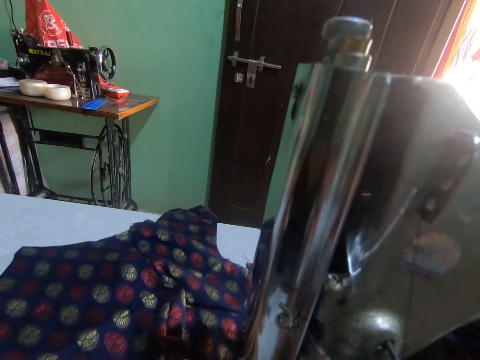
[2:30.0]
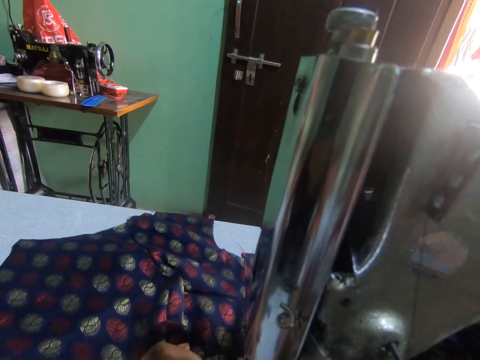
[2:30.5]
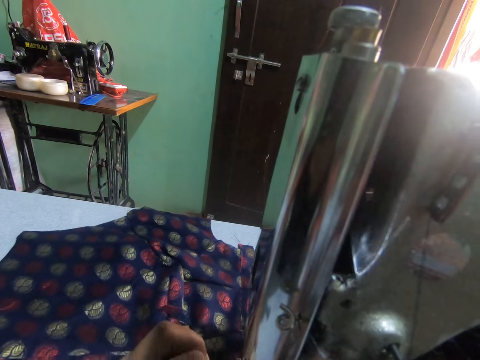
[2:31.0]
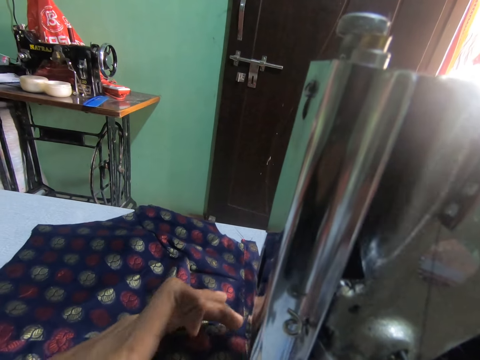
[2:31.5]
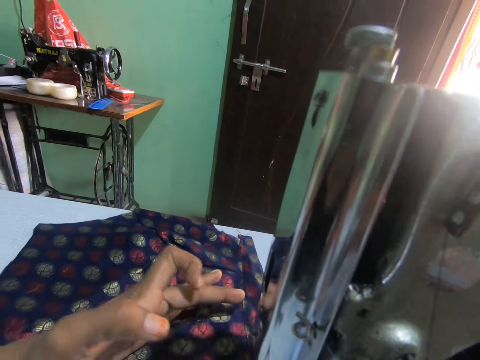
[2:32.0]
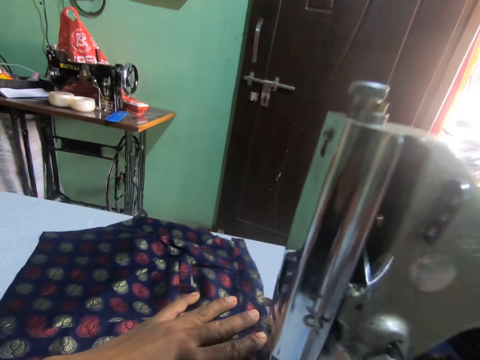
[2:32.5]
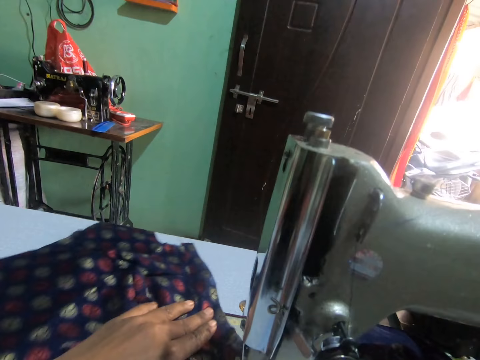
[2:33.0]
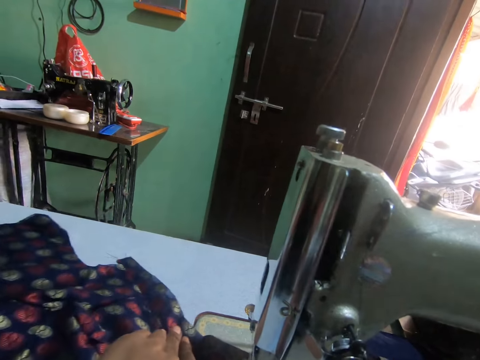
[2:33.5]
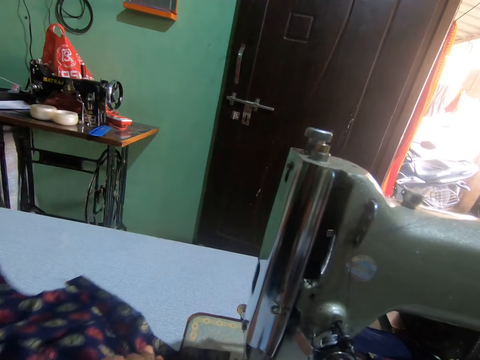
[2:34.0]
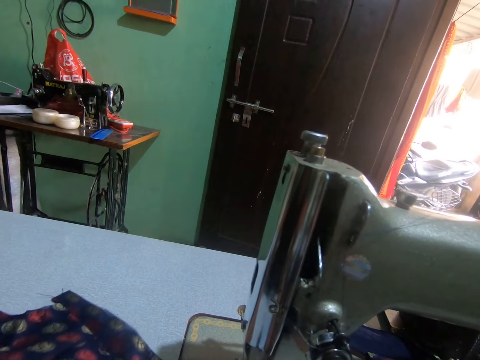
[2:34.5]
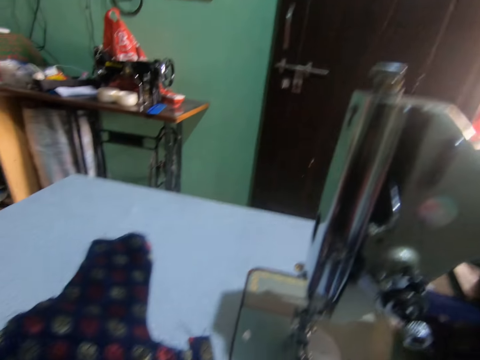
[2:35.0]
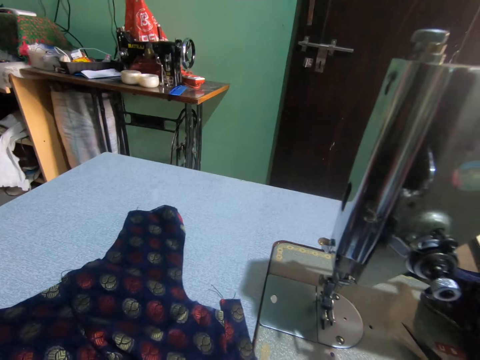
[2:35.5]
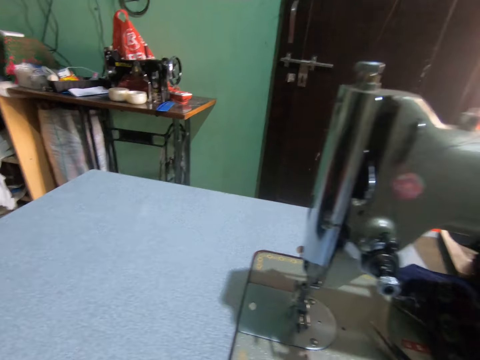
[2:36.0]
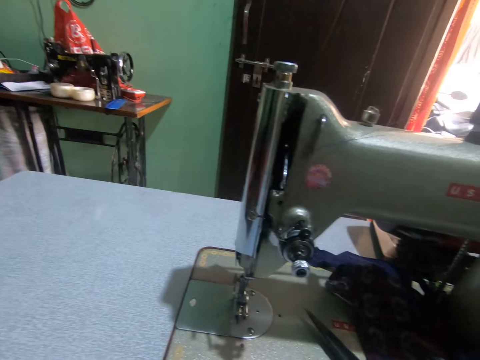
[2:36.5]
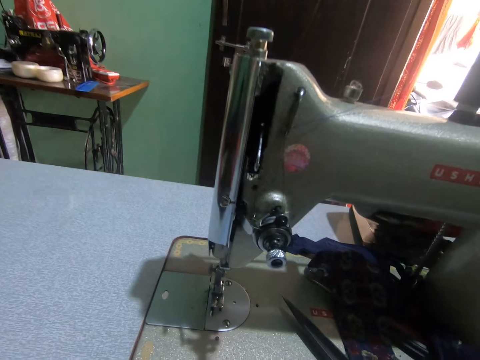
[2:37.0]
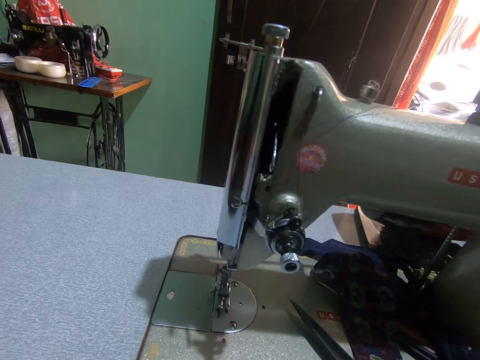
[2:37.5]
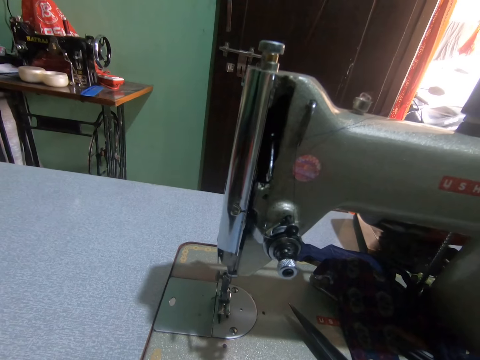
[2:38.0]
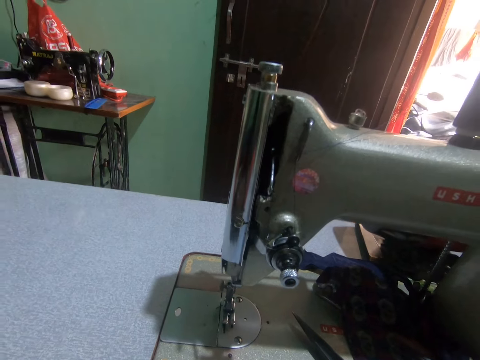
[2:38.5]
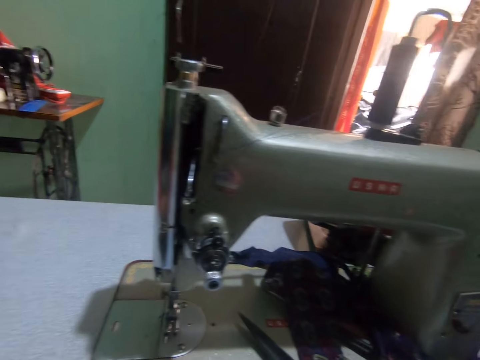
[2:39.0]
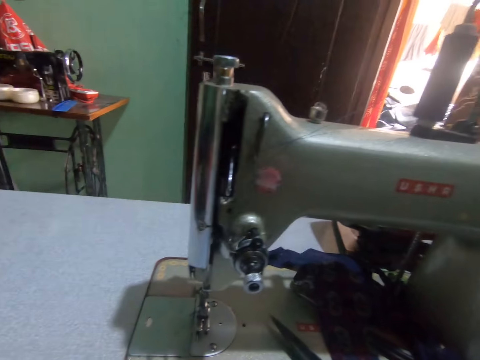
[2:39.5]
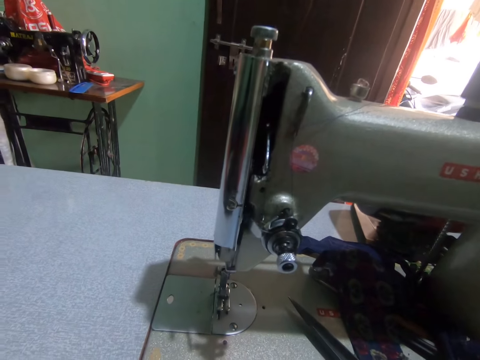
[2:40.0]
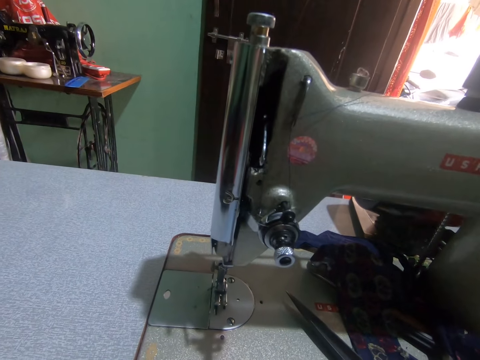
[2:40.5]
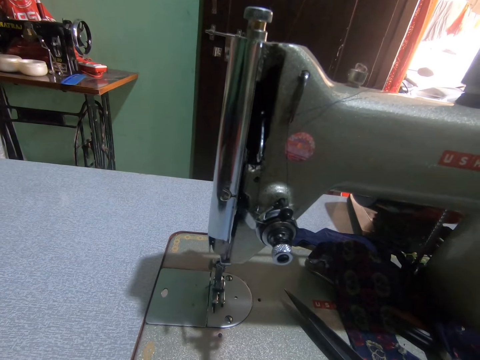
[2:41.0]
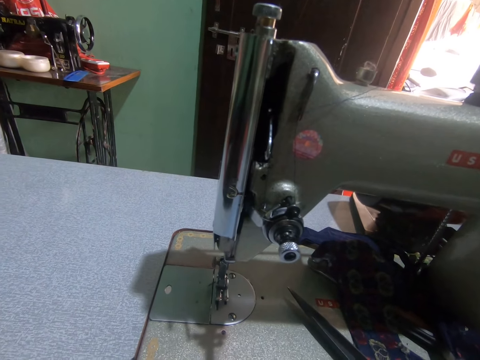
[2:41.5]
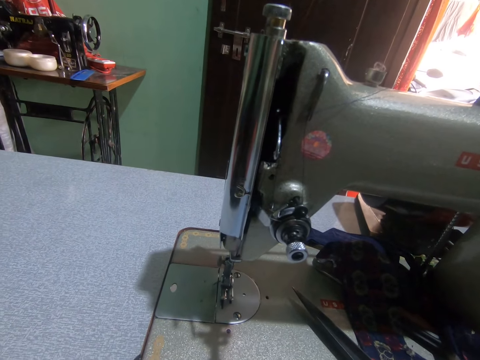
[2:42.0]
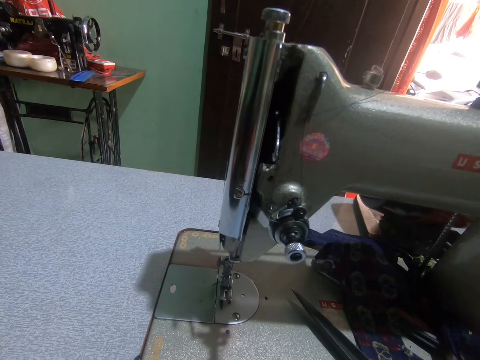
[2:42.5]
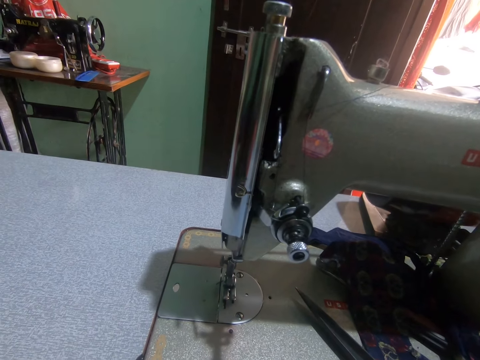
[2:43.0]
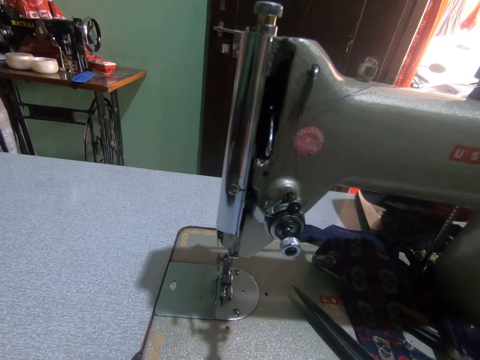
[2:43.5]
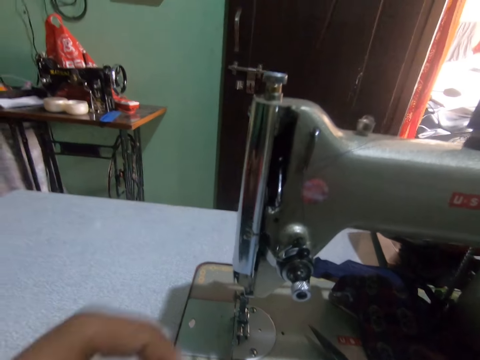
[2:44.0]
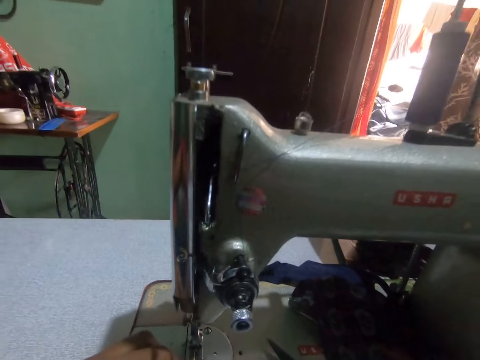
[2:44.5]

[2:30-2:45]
The camera wearer moves the cloth on the sewing machine table. They push the fabric from the sewing surface. They turn to the side.

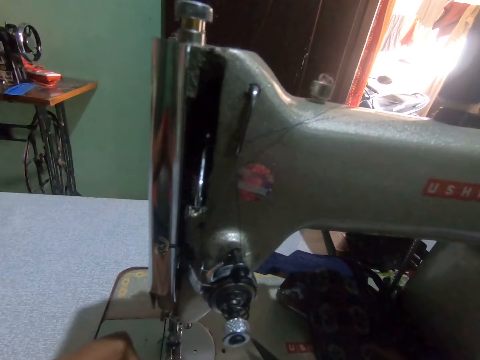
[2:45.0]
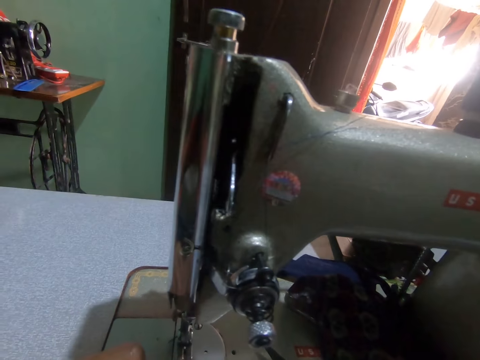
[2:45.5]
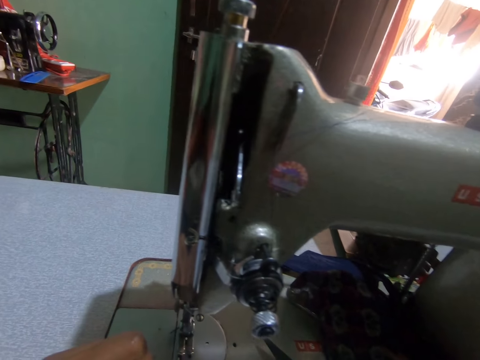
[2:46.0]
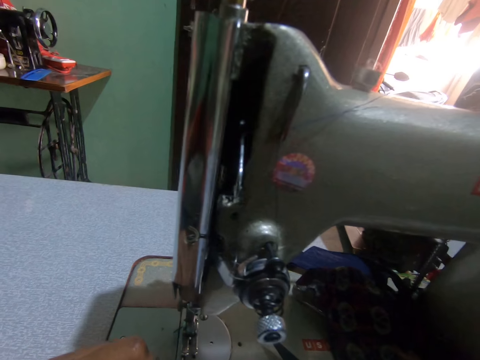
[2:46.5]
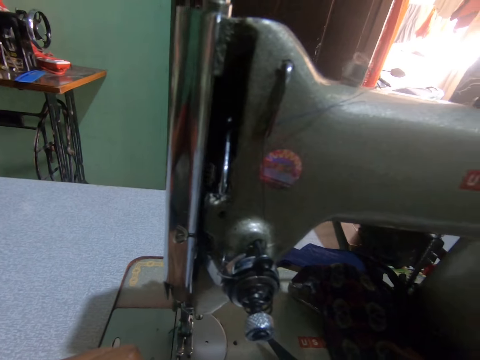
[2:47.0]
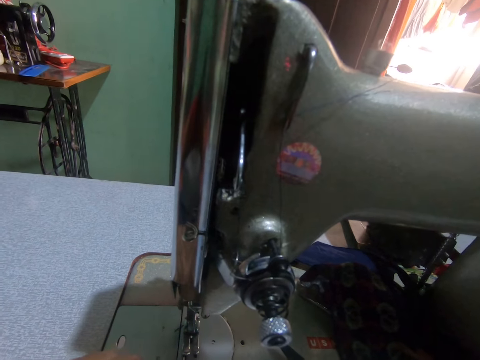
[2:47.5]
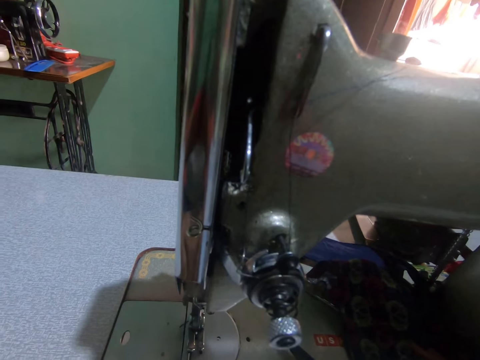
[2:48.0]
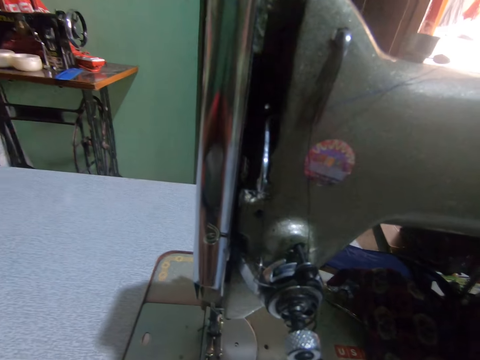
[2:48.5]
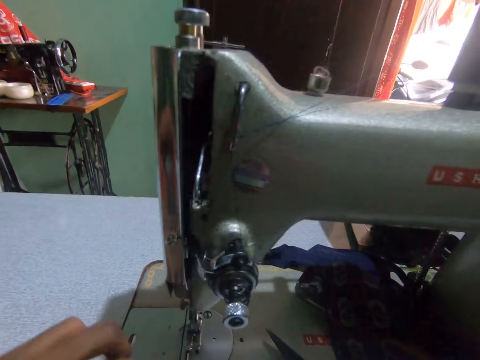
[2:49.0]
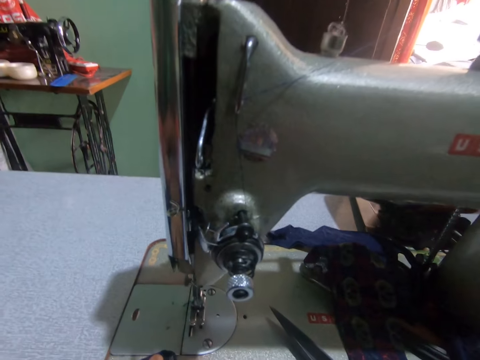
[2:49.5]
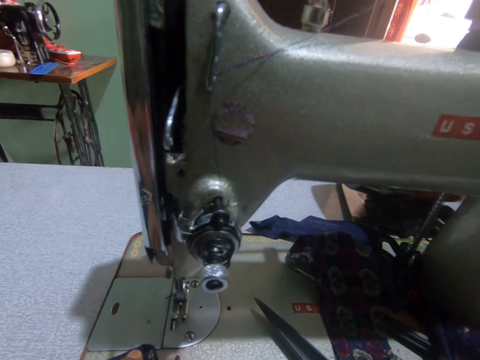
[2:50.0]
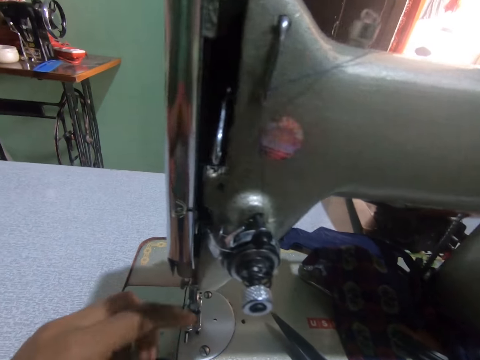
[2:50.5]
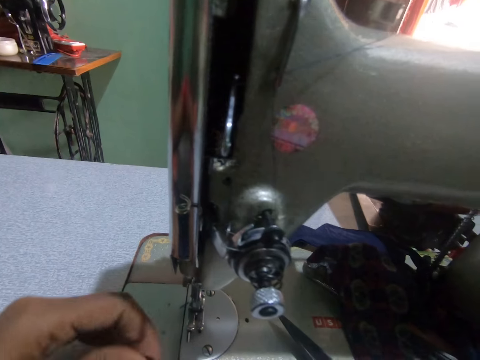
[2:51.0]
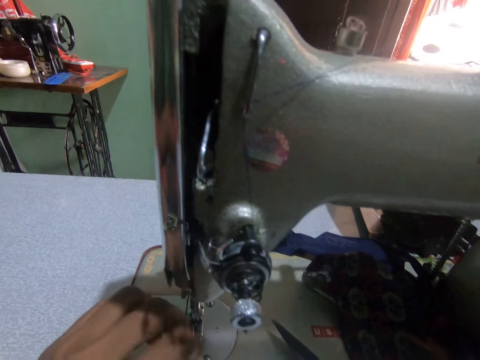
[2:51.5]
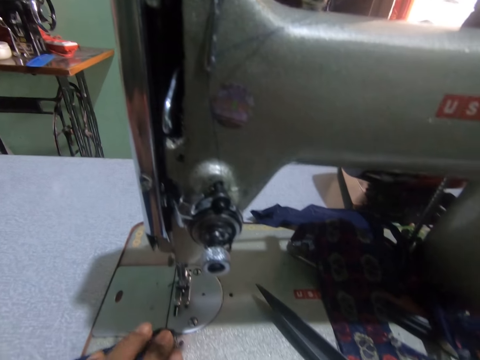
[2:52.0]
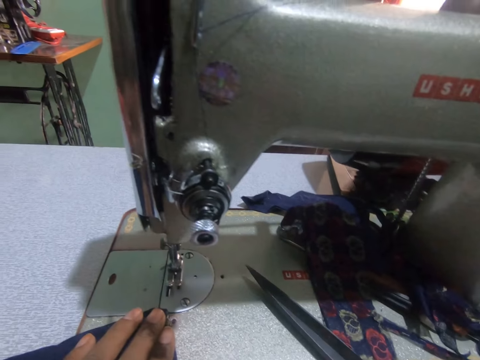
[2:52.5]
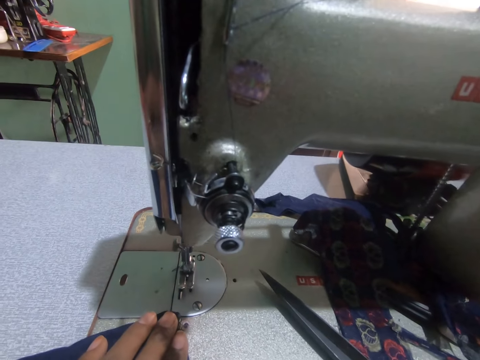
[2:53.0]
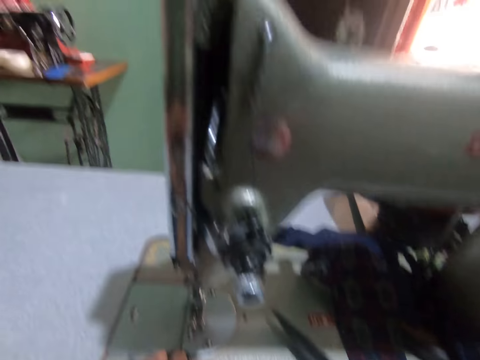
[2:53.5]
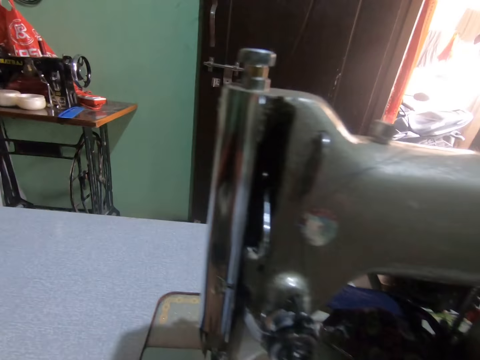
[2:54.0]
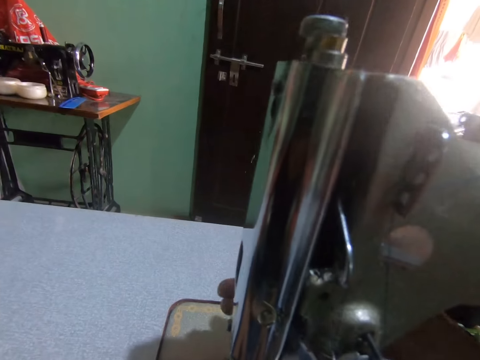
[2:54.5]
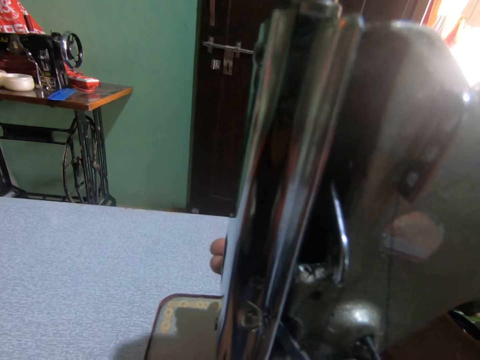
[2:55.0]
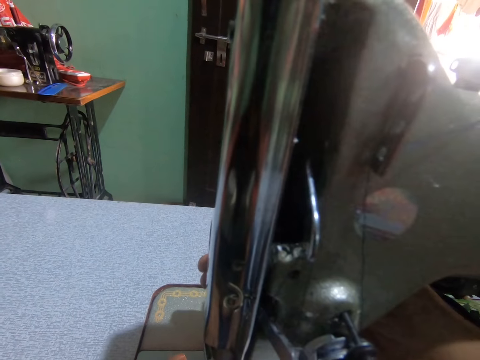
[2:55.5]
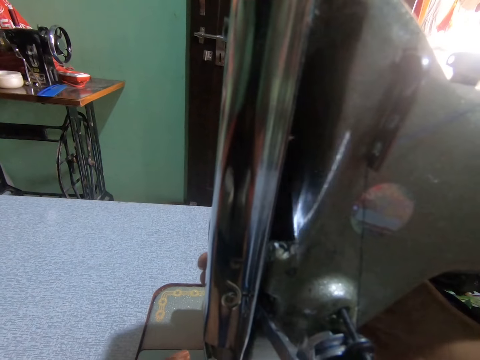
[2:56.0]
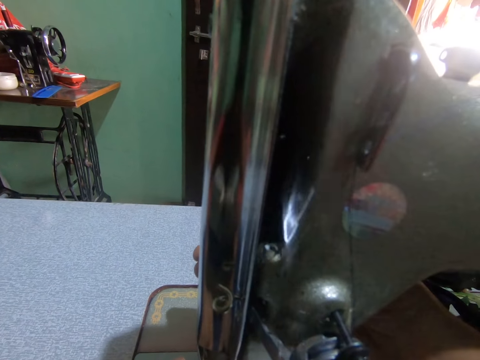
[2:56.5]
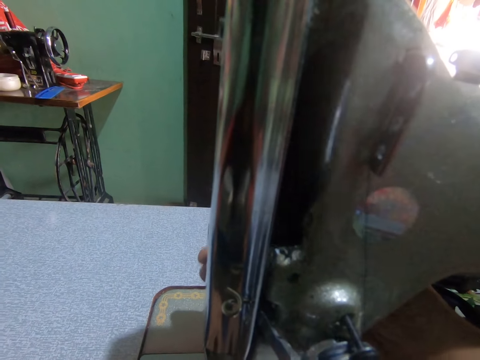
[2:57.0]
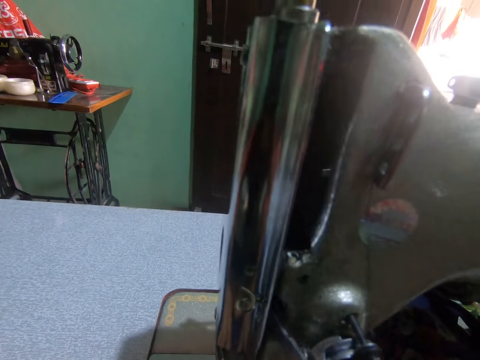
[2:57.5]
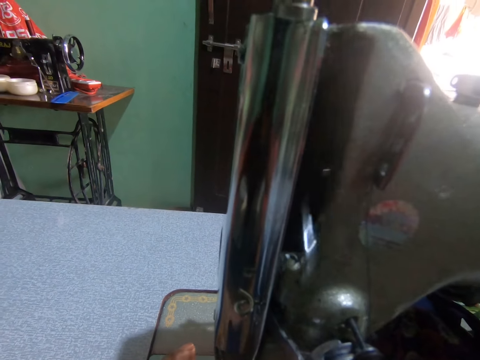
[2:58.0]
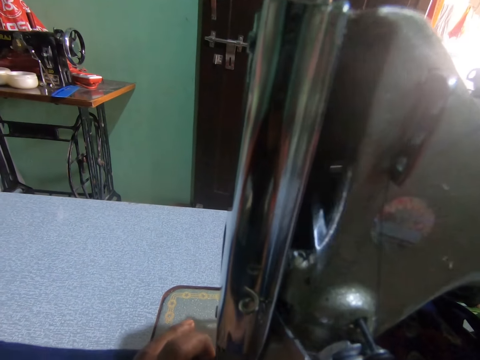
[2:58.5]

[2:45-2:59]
The camera wearer puts the fabric on the sewing surface. They turn around. They hold the sewing machine. They adjust the sewing machine. They sew the cloth or fabric with the sewing machine.
